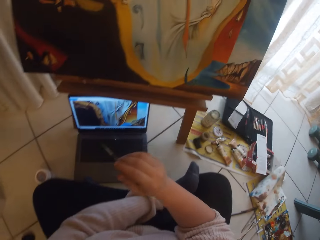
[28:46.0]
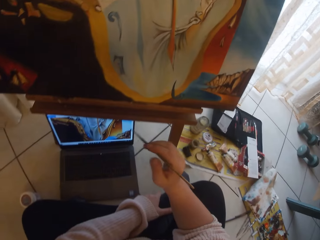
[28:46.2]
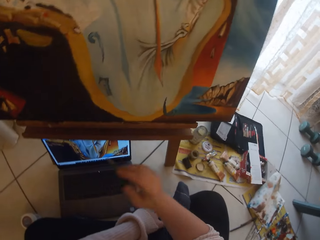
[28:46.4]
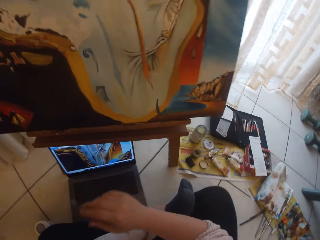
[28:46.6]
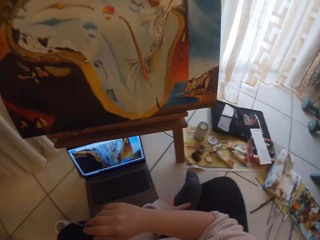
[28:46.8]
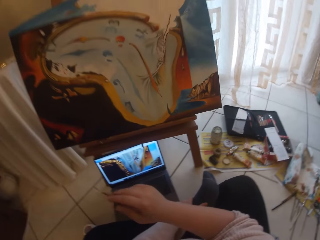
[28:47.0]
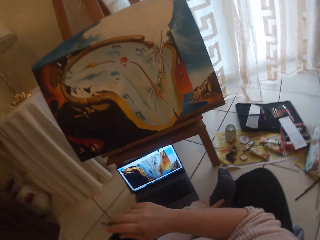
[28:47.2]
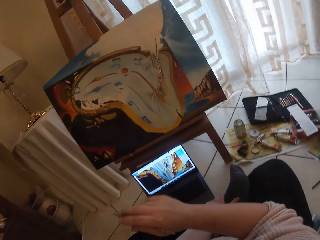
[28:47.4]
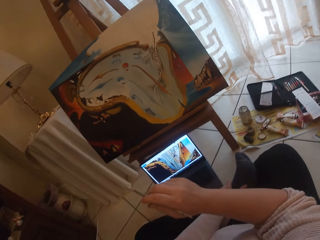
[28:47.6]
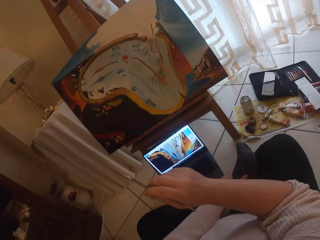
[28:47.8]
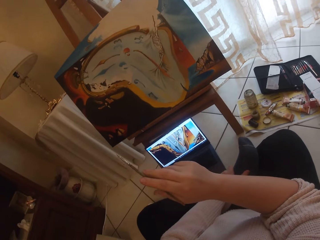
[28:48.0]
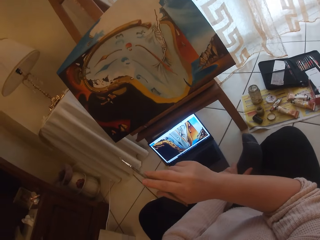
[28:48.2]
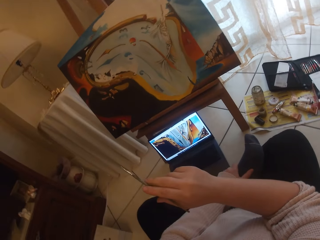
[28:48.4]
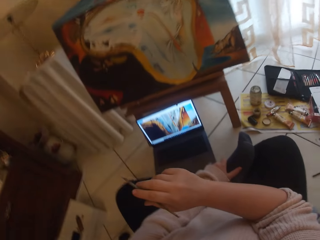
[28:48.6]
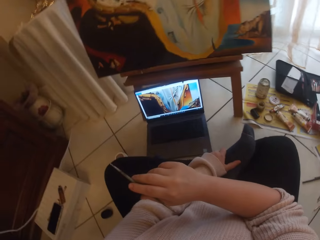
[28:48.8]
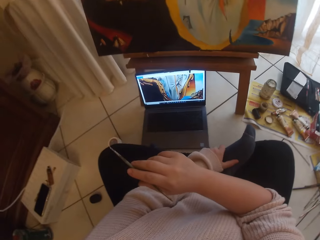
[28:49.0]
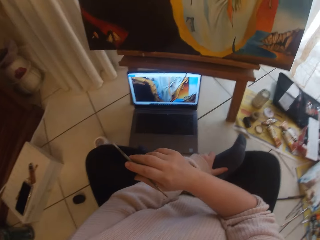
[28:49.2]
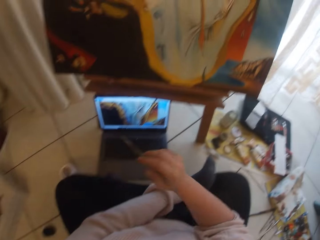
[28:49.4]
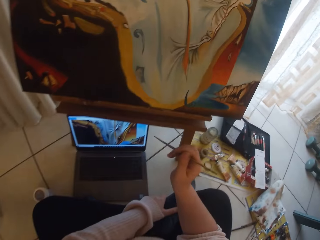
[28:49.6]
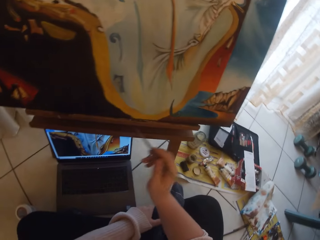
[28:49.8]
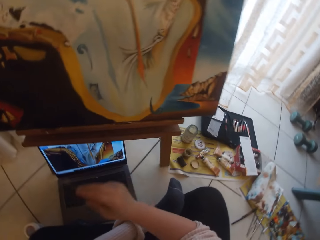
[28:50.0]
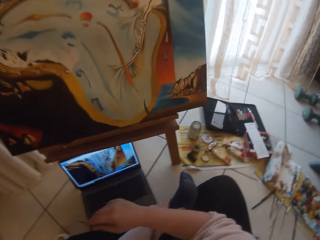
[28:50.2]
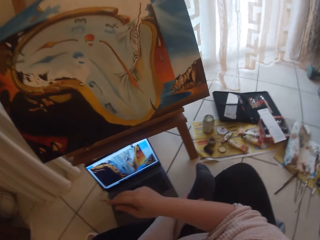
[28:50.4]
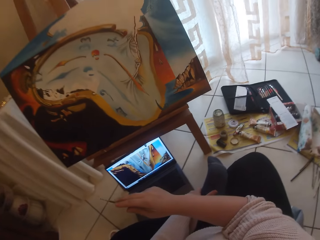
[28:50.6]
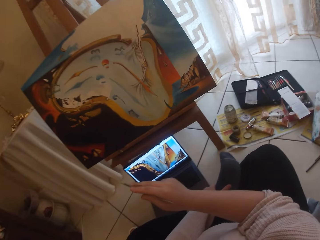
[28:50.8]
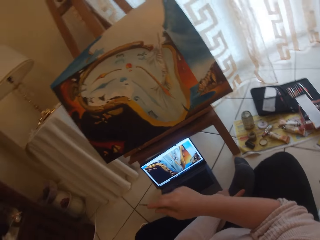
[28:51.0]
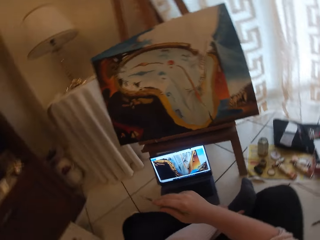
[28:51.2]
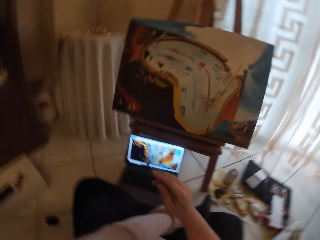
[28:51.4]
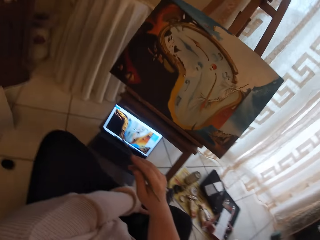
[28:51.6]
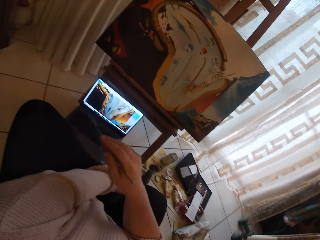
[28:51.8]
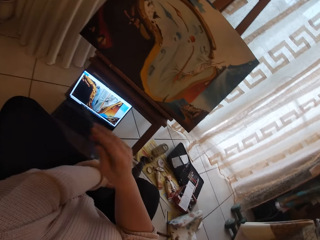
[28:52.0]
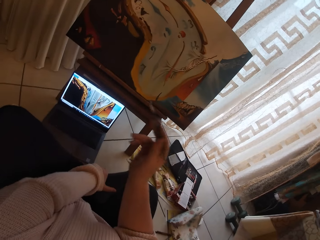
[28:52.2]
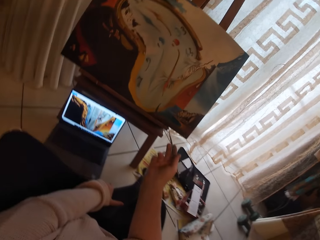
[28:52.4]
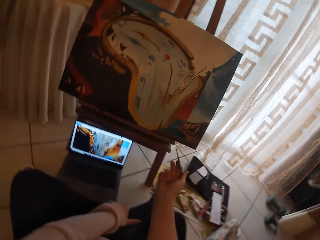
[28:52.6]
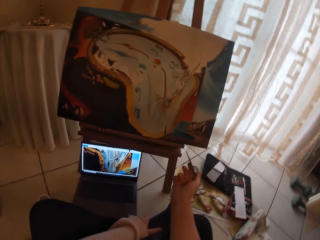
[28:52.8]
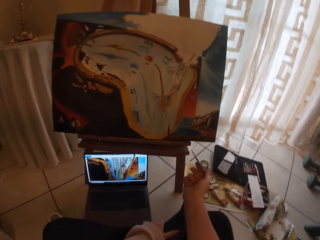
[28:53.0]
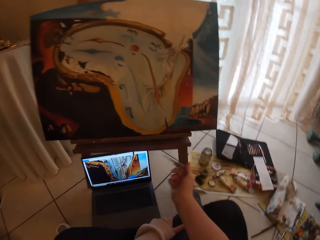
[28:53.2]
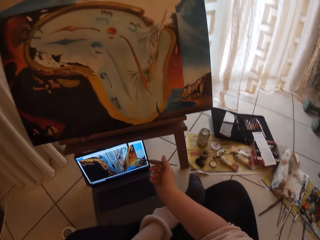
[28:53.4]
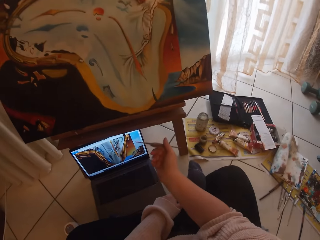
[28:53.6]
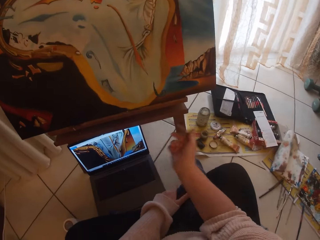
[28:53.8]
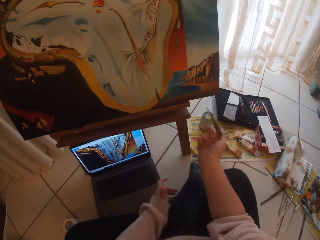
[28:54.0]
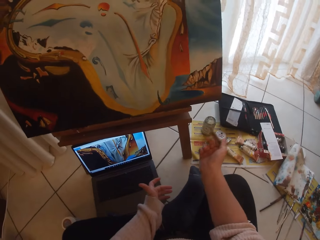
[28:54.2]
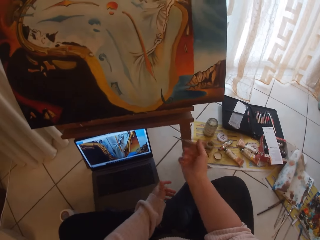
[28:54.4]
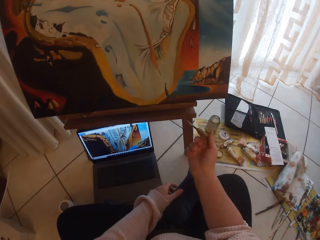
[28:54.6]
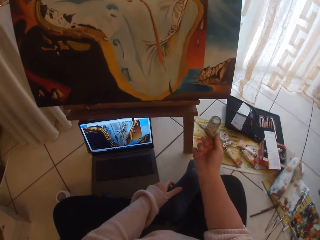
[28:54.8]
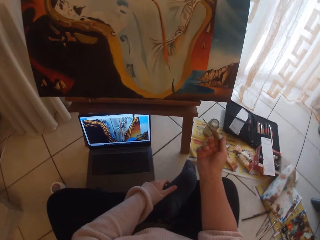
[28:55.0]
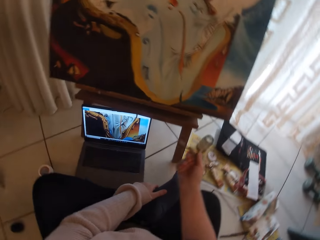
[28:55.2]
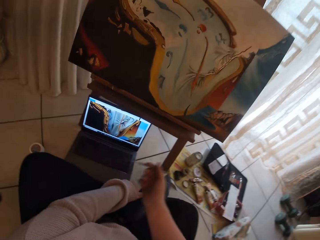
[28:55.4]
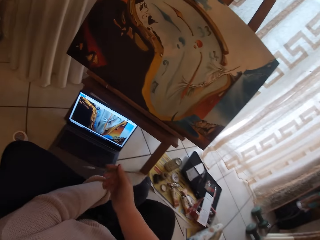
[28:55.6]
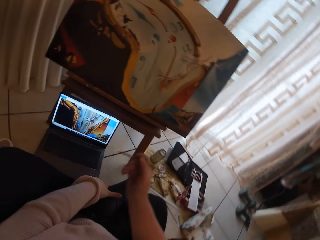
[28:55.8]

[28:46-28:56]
The camera wearer makes gestures in the air with the paintbrush in her right hand. She holds her leg and moves her hands.

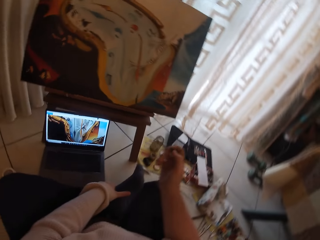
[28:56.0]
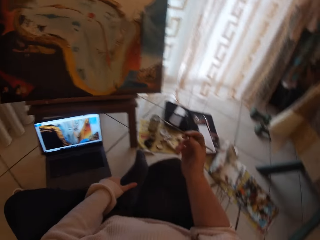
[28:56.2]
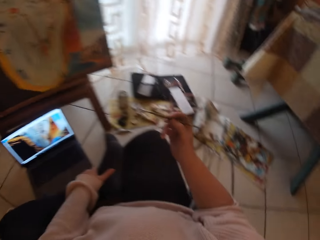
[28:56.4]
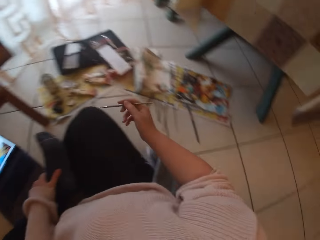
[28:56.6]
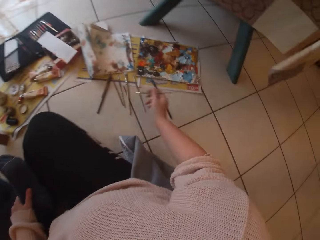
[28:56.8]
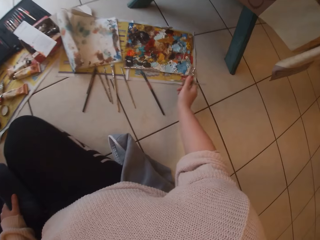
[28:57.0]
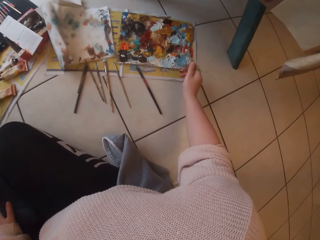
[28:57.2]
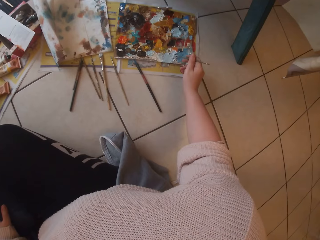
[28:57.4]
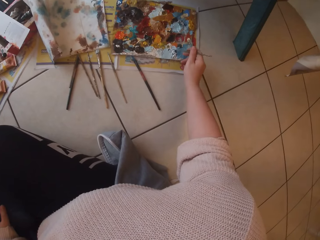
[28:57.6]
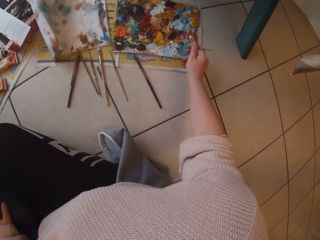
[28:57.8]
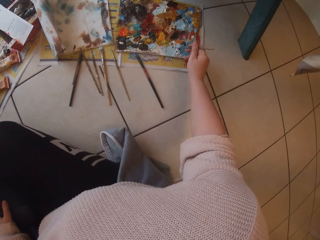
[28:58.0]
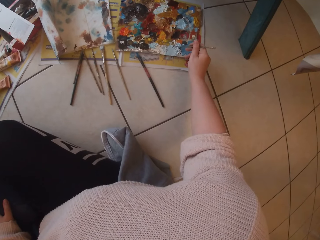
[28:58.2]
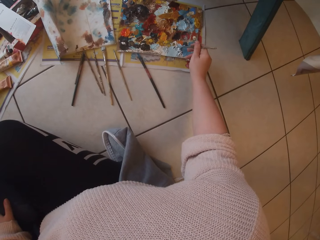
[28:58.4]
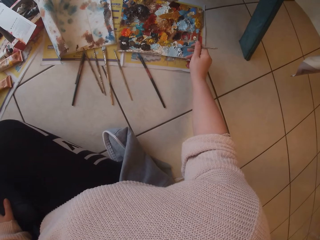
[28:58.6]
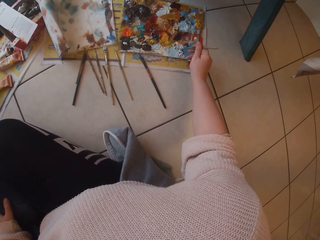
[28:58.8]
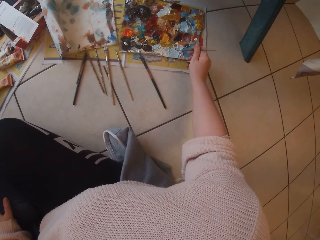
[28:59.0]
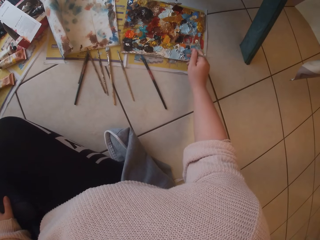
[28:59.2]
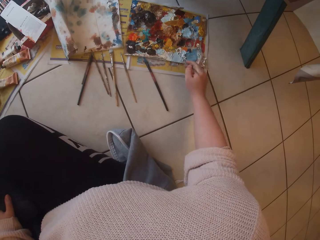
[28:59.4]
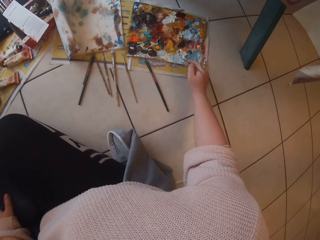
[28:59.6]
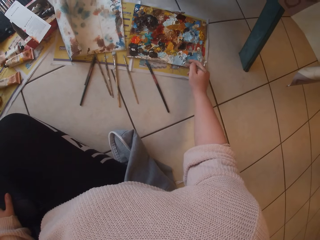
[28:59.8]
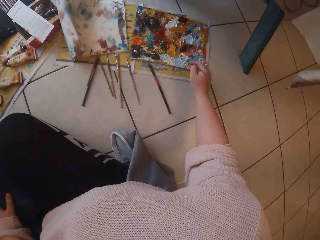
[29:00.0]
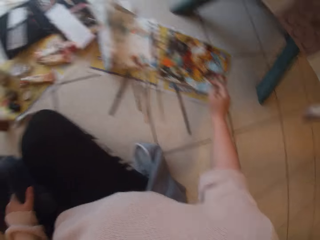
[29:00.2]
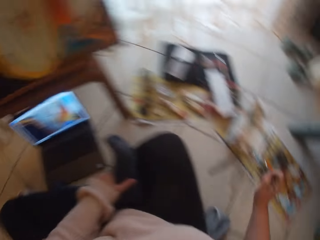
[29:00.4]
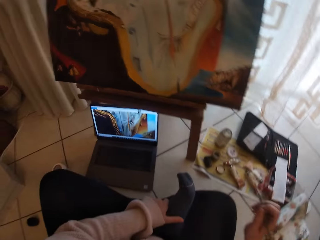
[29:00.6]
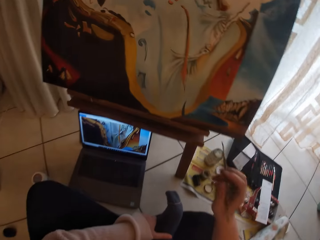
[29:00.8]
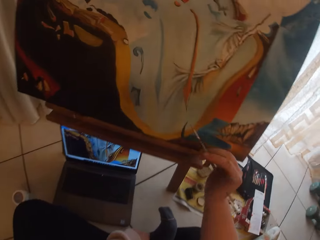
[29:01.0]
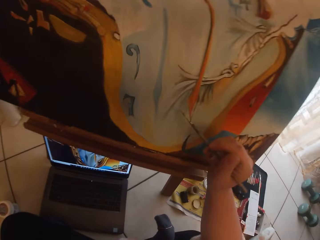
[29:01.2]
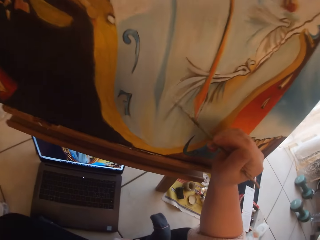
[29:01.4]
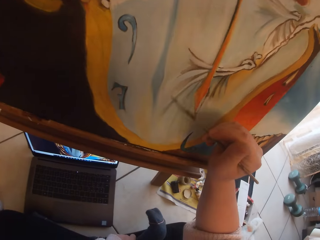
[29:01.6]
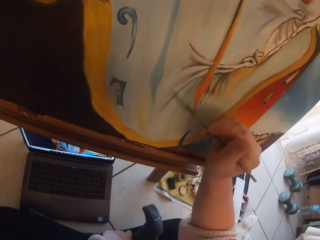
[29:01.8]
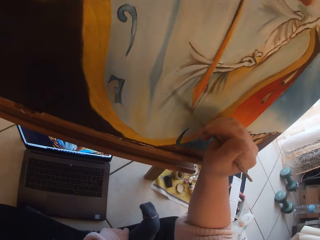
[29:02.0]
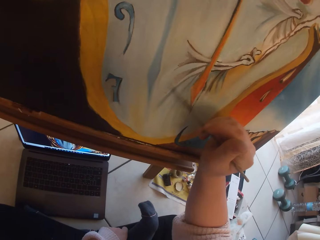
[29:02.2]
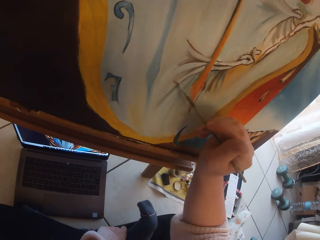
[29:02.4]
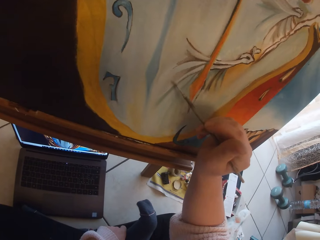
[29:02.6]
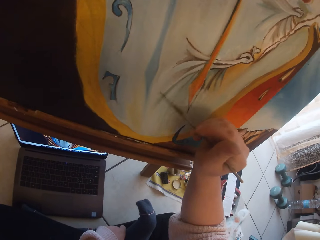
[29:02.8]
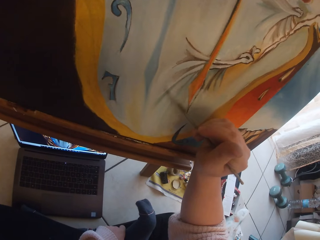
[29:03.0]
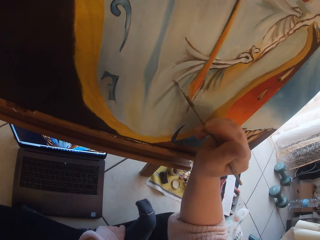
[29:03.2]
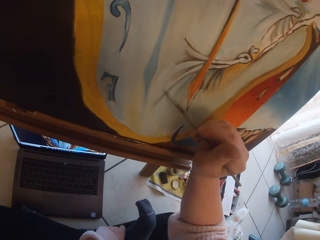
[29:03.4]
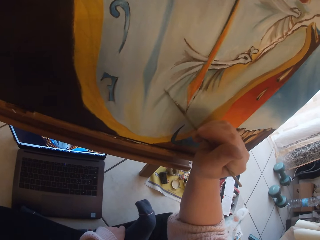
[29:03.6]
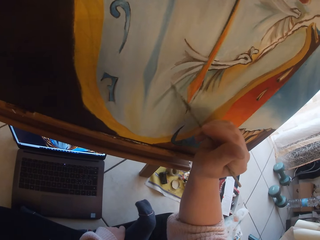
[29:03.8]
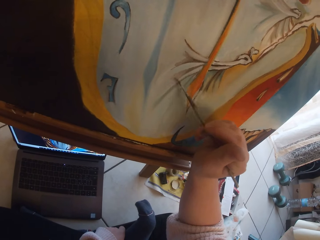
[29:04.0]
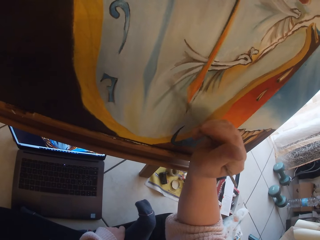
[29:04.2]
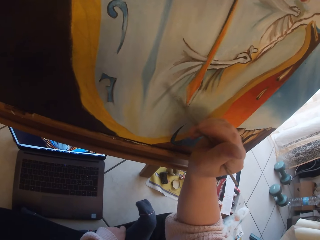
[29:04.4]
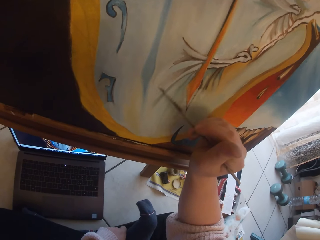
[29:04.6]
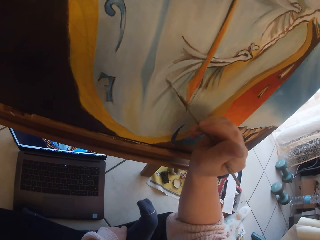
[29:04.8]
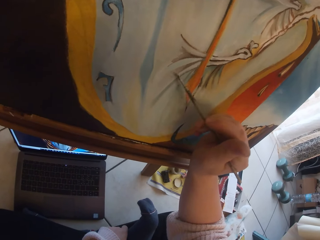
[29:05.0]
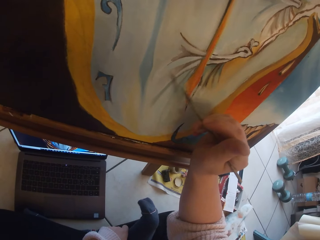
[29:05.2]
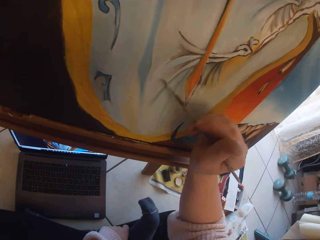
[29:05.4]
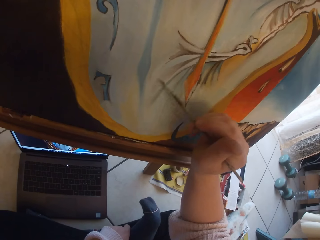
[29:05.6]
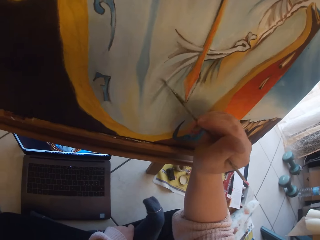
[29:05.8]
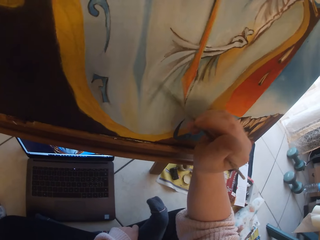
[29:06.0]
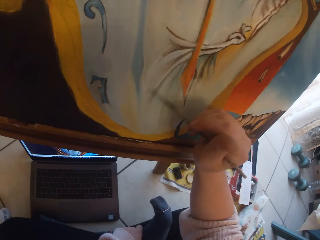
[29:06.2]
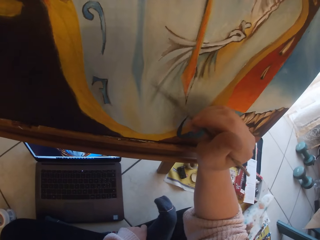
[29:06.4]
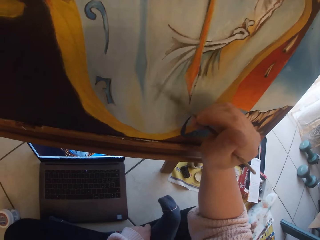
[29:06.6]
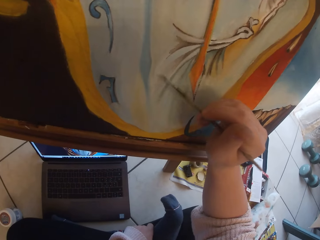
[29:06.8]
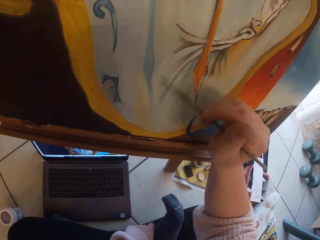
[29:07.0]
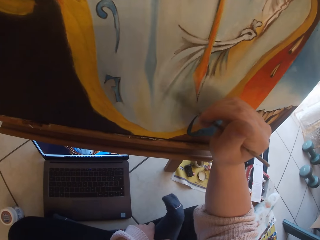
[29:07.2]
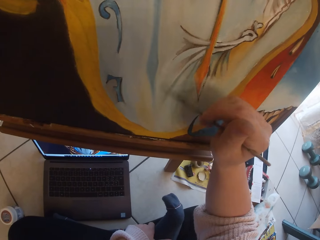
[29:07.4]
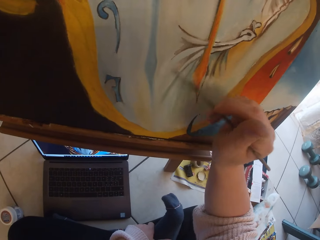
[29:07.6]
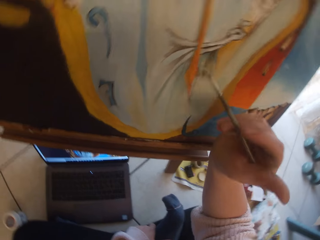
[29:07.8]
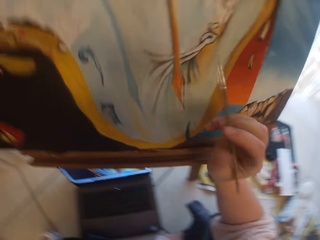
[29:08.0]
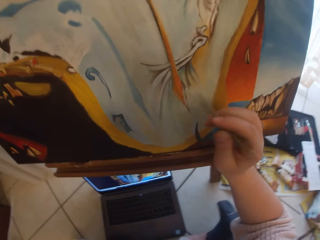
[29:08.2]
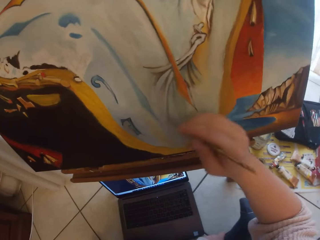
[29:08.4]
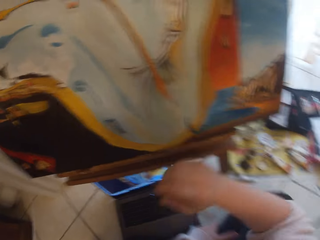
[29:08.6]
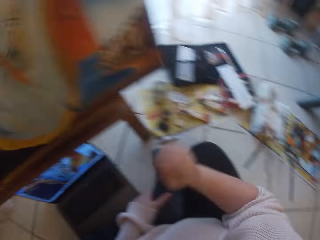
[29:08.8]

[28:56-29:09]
The camera wearer scoops paint from a pallet on the ground with the paintbrush in her right hand. She paints the image from the laptop on the ground on the canvas with the paintbrush in her right hand.
